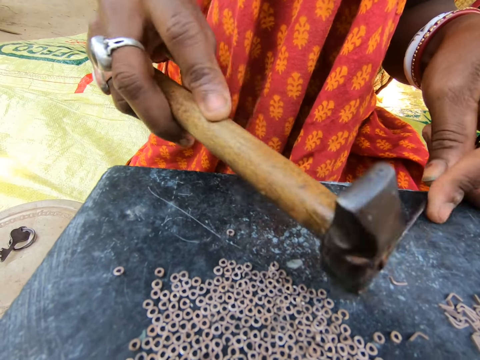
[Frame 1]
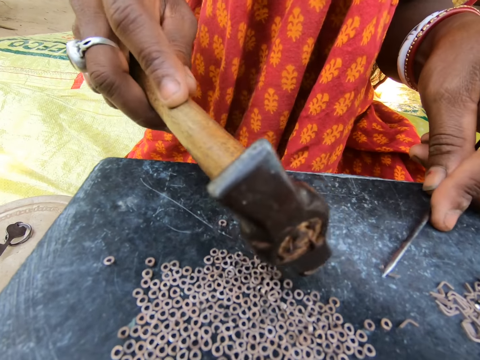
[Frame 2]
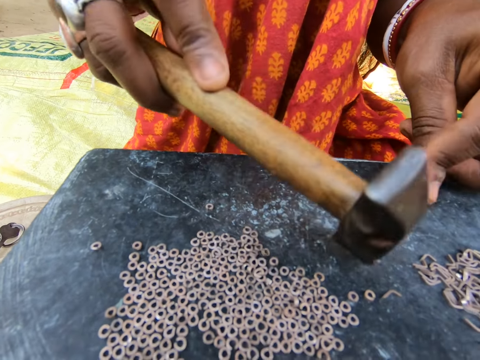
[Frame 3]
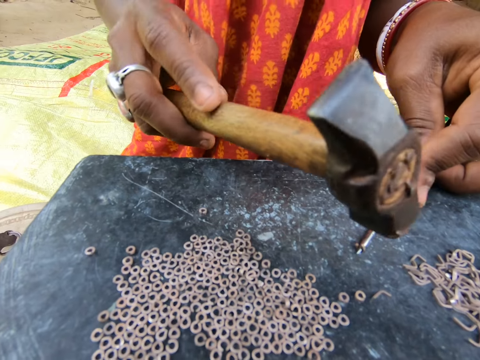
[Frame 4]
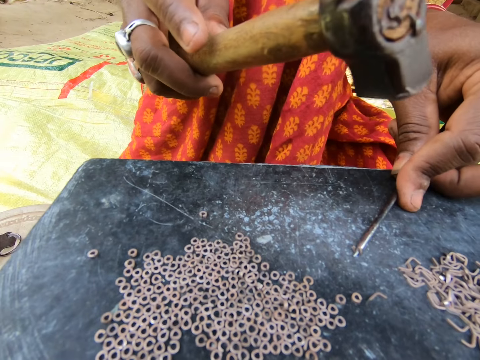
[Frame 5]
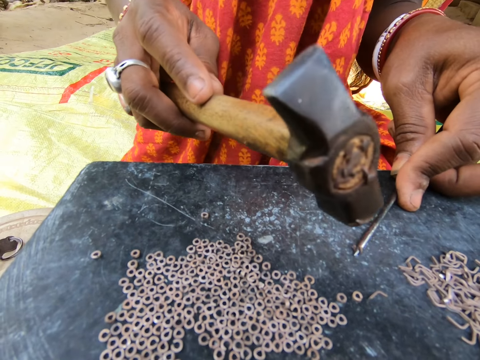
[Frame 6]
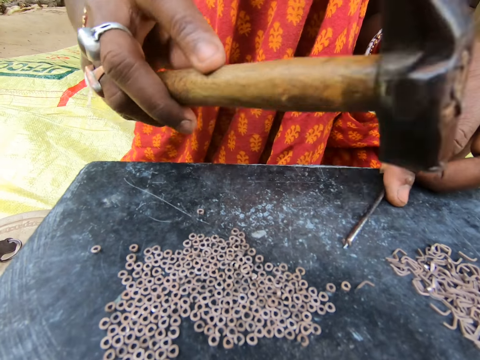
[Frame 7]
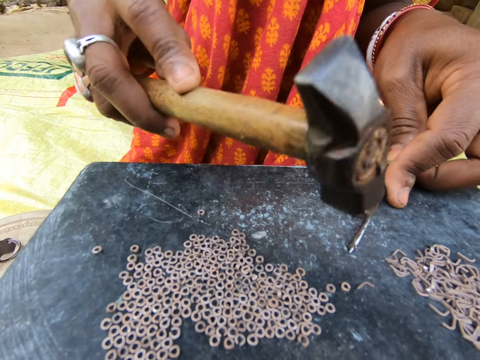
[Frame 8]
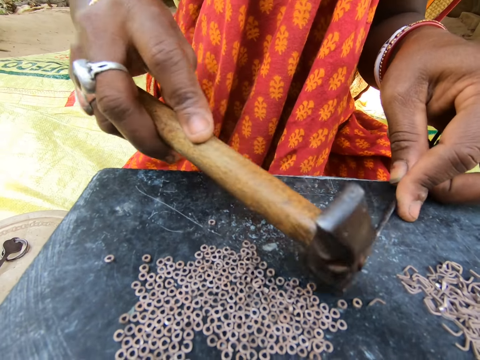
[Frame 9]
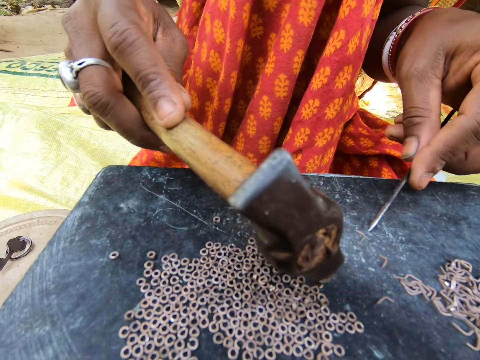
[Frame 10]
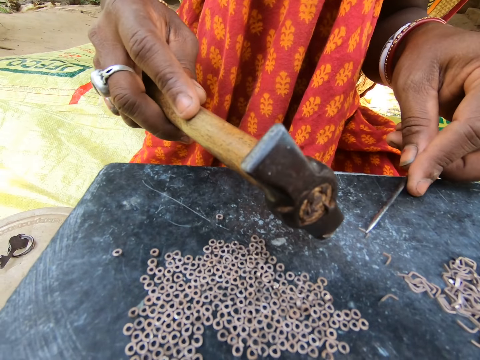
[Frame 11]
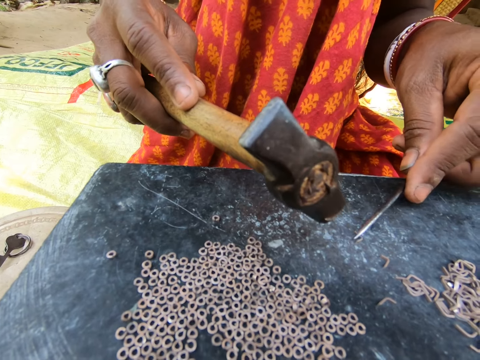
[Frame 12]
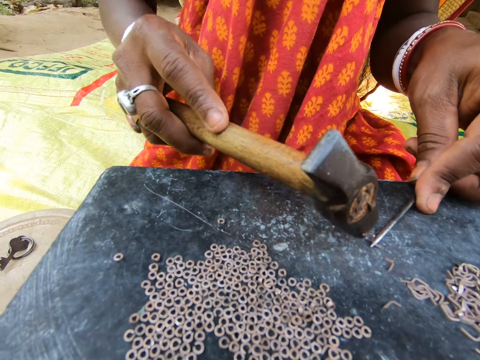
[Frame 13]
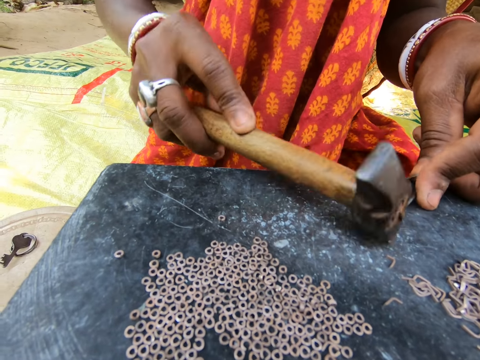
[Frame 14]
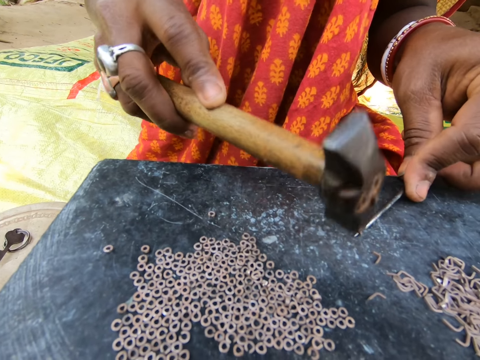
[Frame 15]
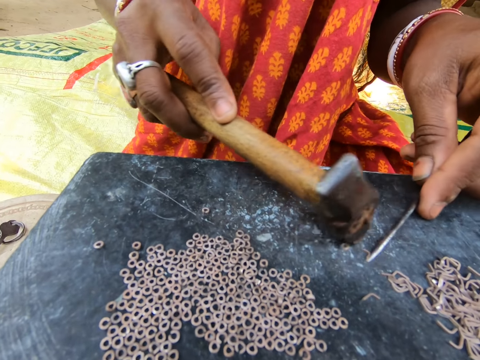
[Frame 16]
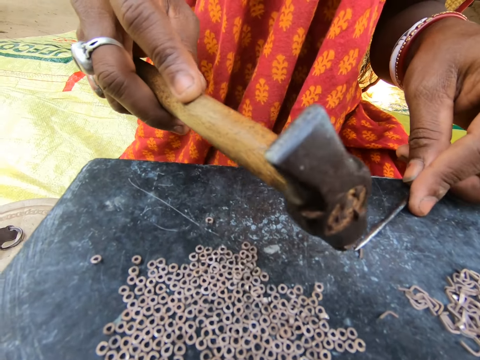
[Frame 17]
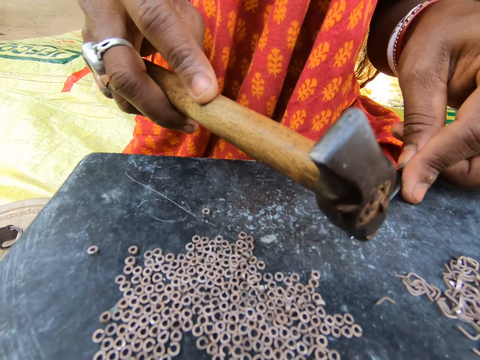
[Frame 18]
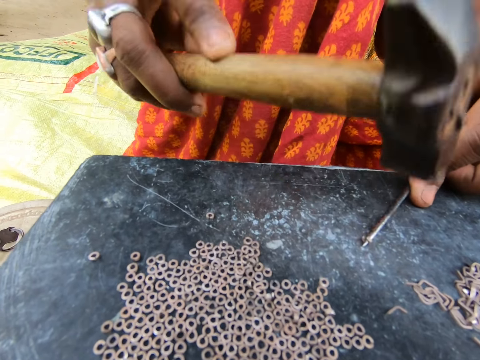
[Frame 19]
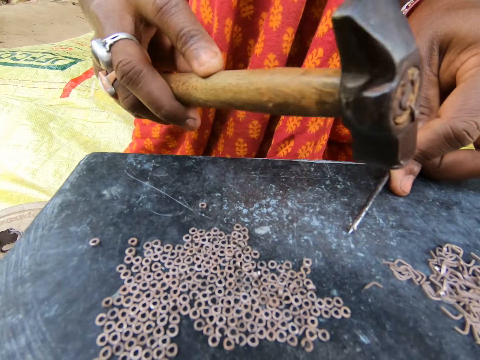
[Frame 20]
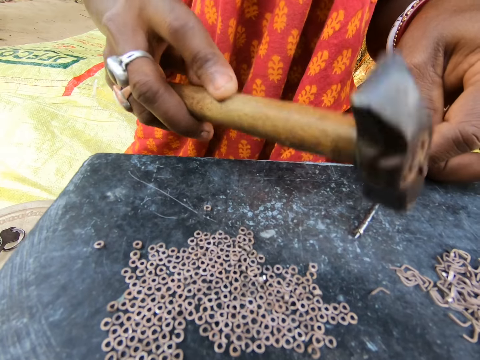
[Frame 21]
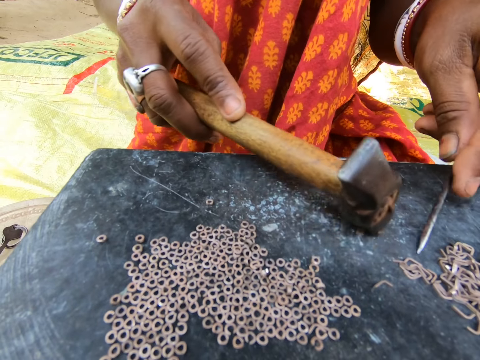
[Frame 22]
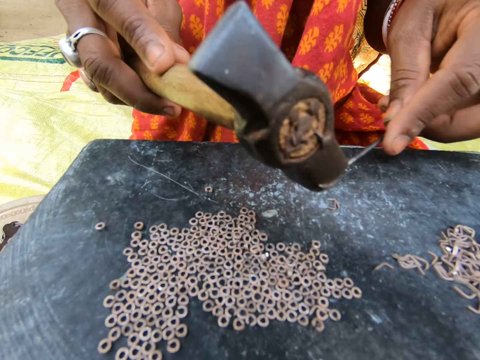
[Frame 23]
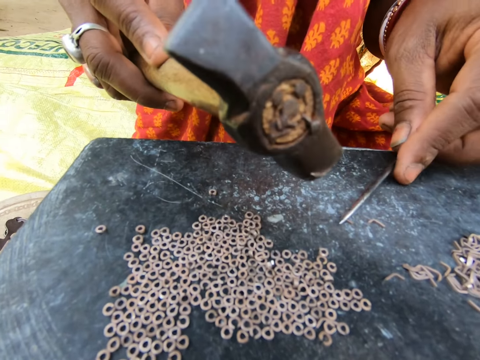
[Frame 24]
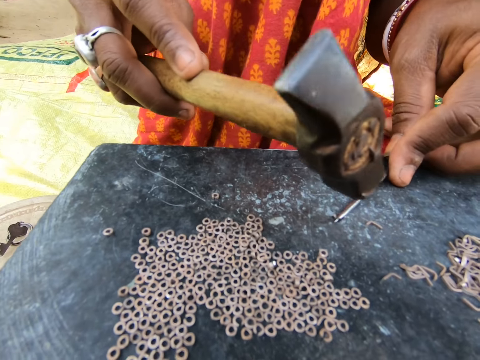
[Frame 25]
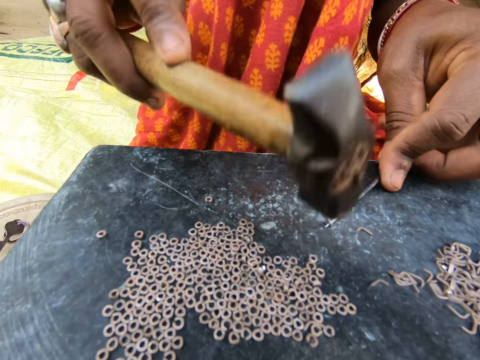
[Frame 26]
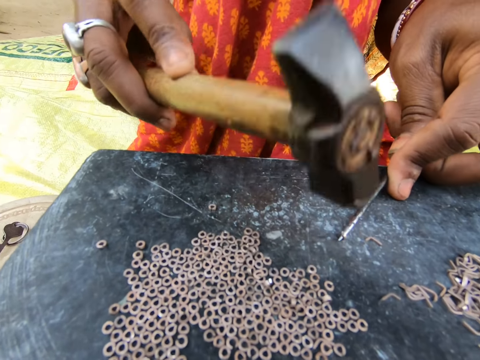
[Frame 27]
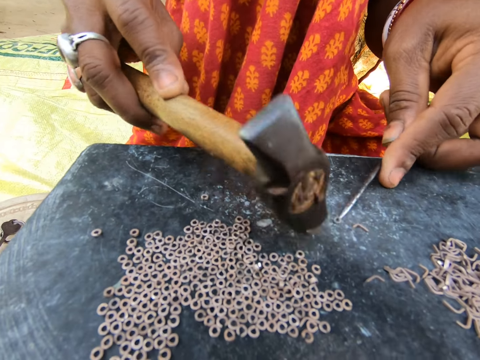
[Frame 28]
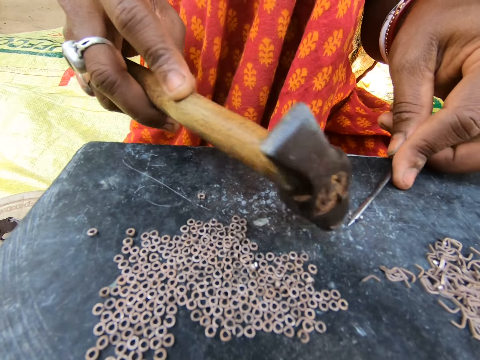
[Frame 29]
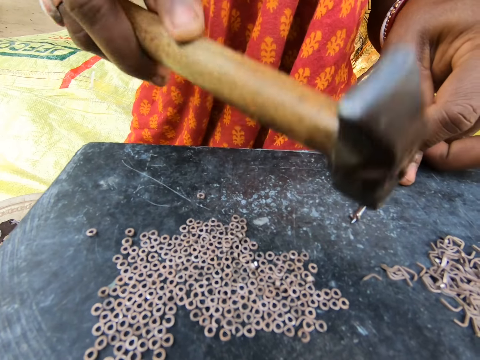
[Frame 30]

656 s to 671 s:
The camera wearer moves the split ring on the table with a hammer. They make split rings with the hammer and a needle. They move the split ring on the table with the hammer. They make split rings with the hammer and the needle. They move the split ring on the table with the hammer. They make split rings with the hammer and the needle. They move the split ring on the table with the hammer. They make split rings with the hammer and the needle.

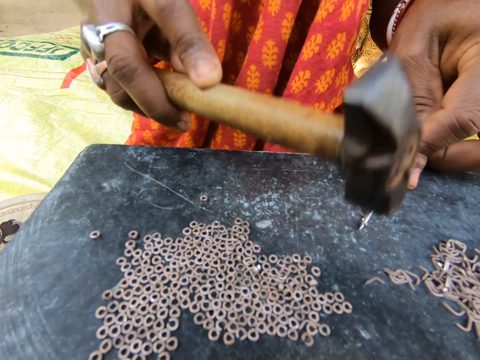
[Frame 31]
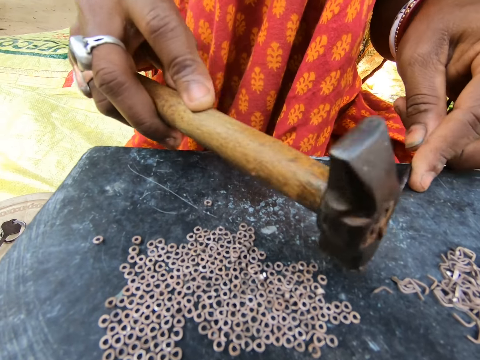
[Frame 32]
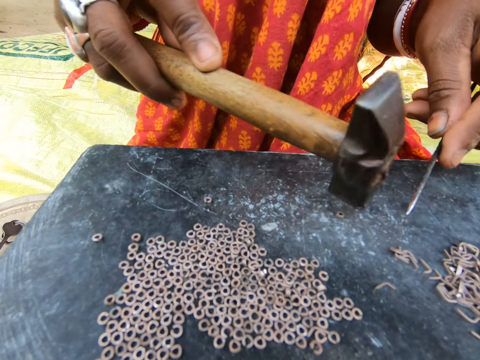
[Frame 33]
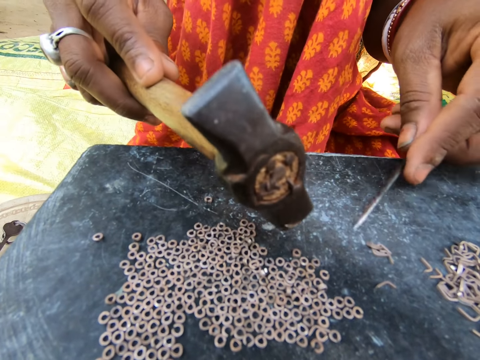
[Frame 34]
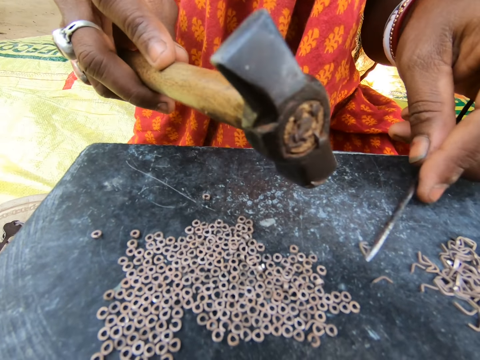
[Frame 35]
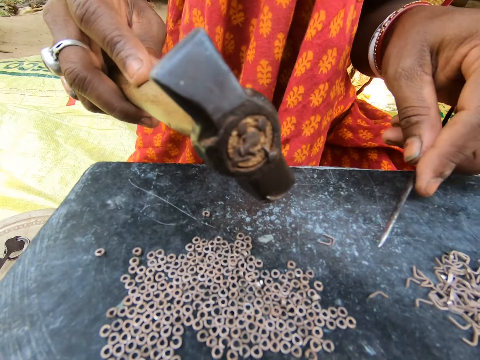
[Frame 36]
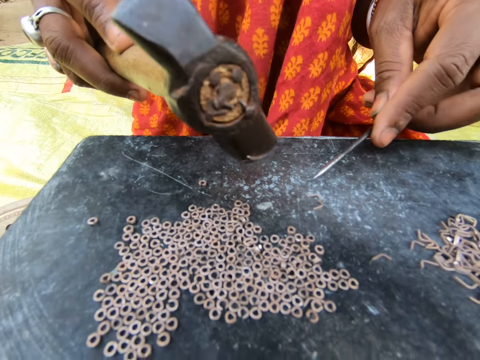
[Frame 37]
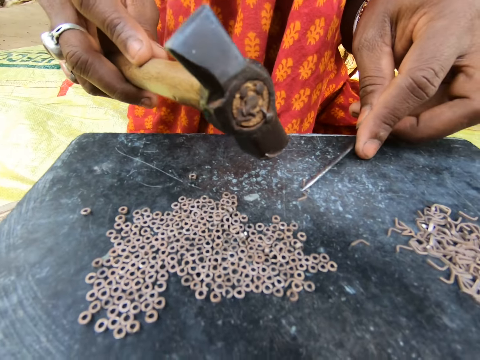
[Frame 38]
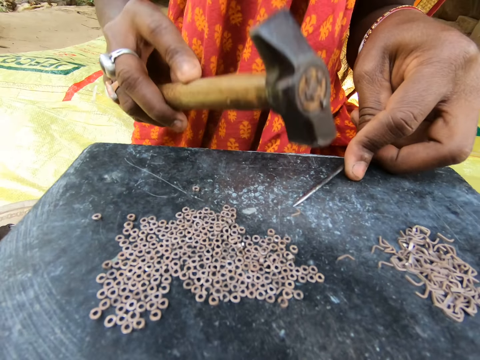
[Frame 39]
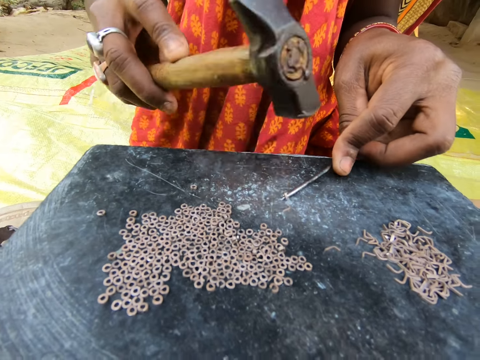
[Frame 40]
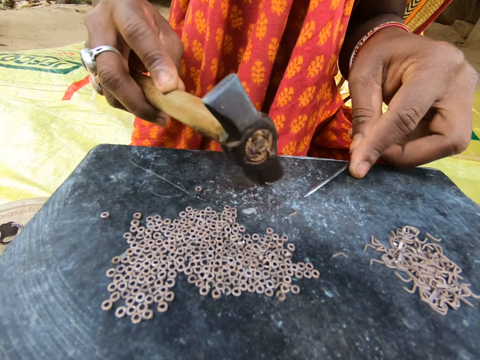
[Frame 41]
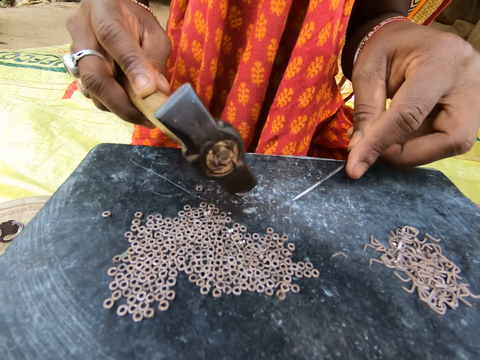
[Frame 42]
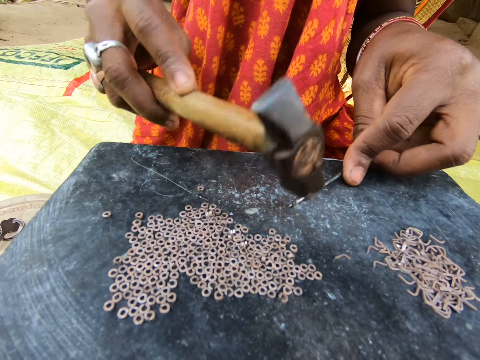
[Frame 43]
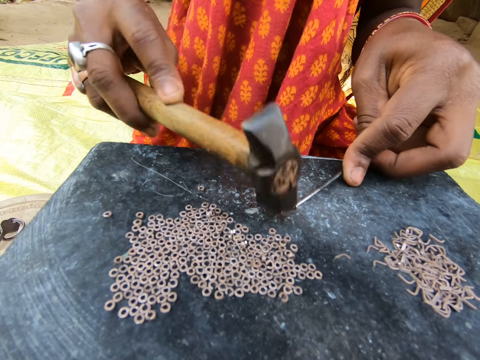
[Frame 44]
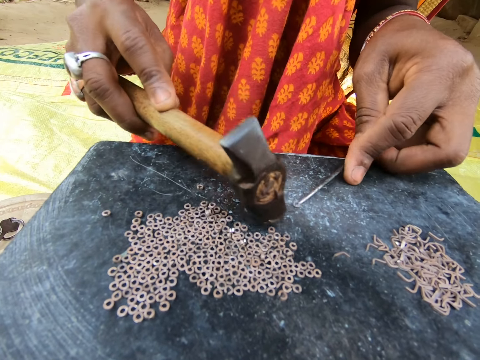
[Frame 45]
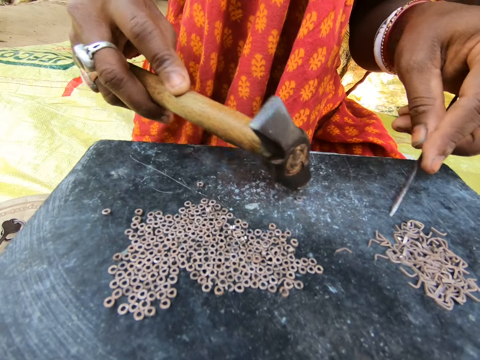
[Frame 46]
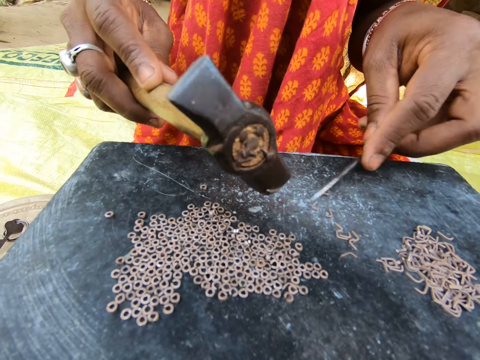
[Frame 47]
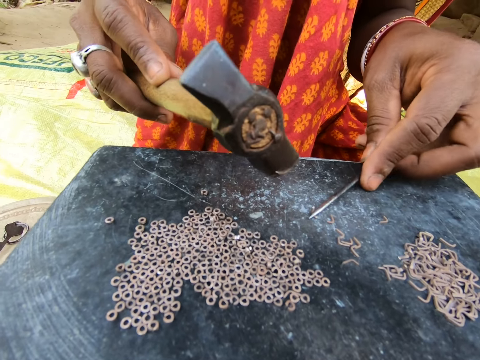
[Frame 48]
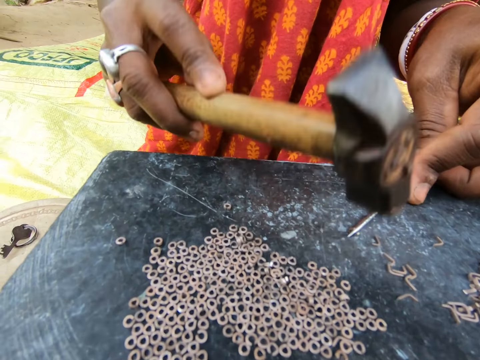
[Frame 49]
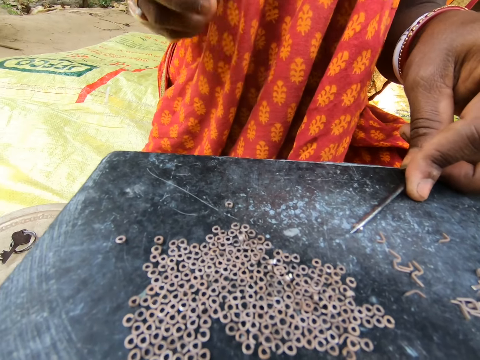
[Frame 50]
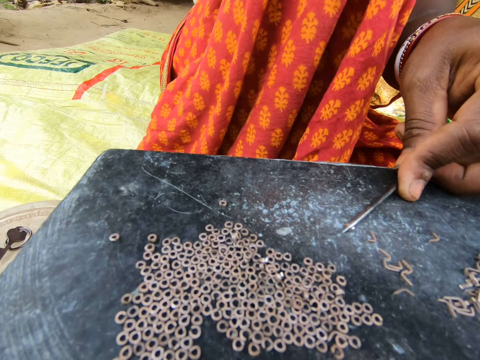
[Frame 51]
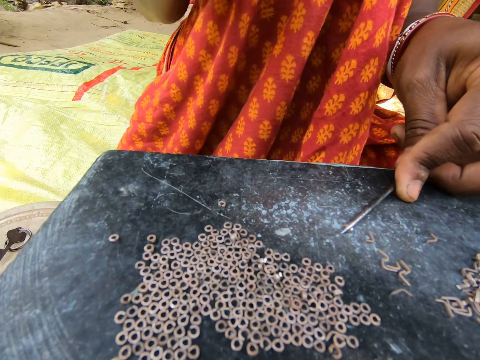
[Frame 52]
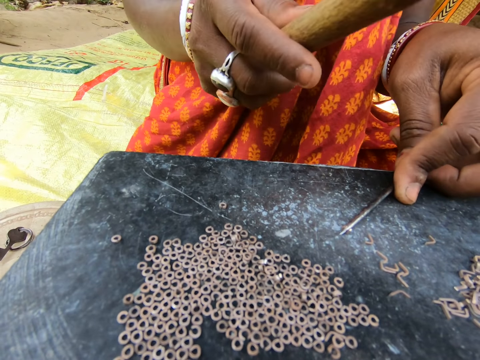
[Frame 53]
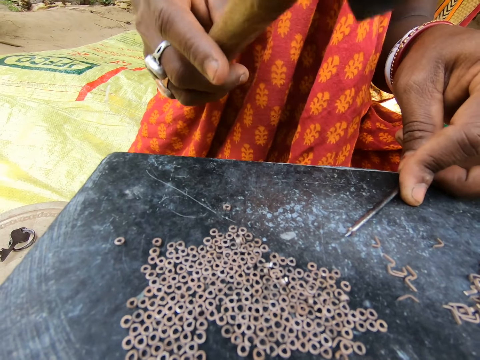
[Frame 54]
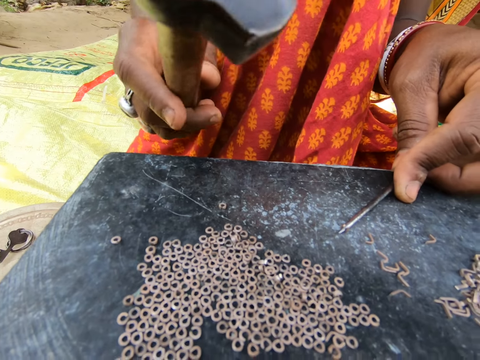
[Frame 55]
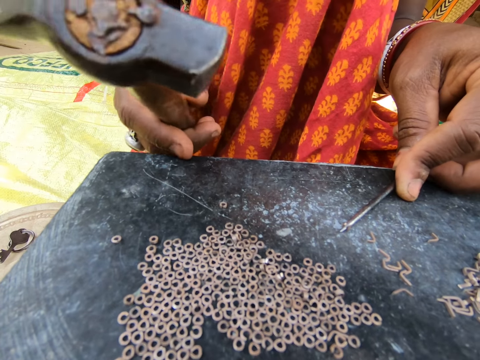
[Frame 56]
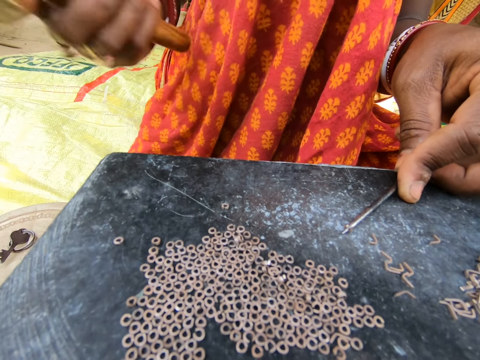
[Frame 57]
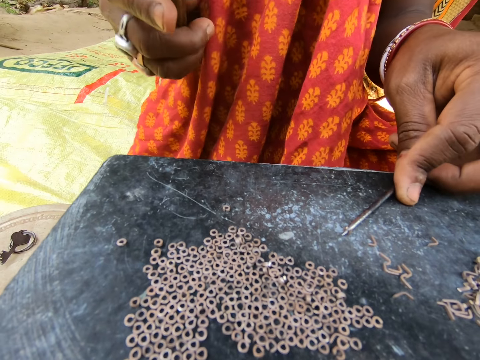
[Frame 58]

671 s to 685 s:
The camera wearer moves the split ring on the table with a hammer. They make split rings with the hammer and a needle. They move the split ring on the table with the hammer. They make split rings with the hammer and the needle. They move the split ring on the table with the hammer. They make split rings with the hammer and the needle. They sit on the floor.
